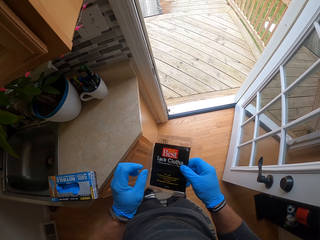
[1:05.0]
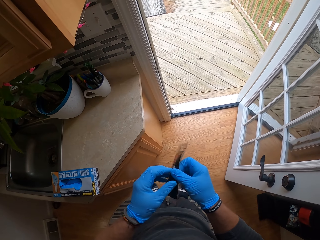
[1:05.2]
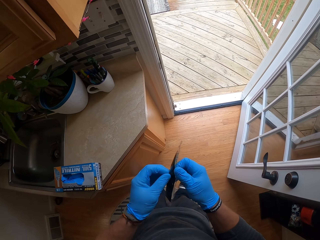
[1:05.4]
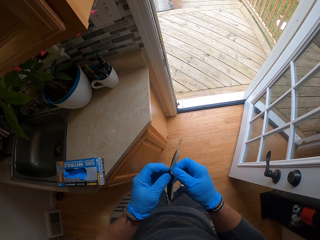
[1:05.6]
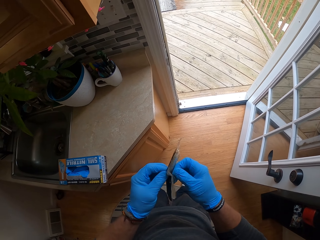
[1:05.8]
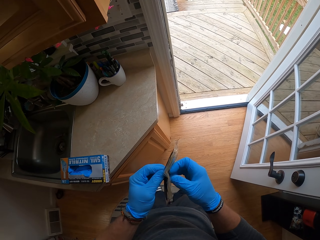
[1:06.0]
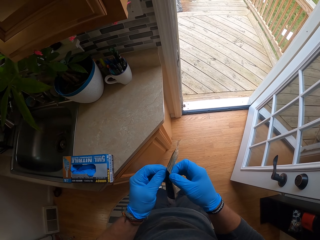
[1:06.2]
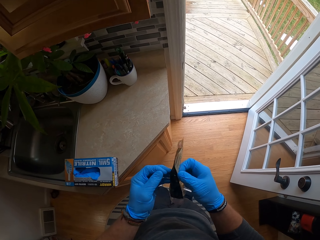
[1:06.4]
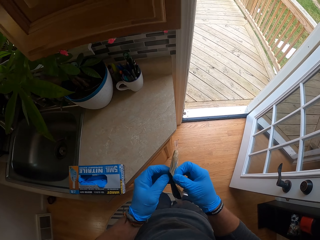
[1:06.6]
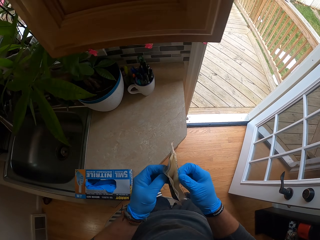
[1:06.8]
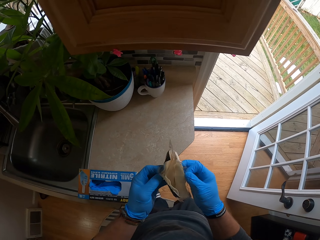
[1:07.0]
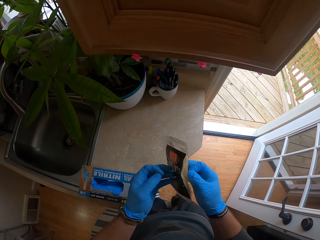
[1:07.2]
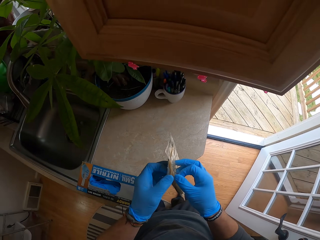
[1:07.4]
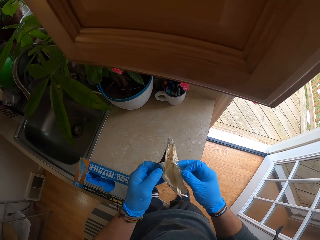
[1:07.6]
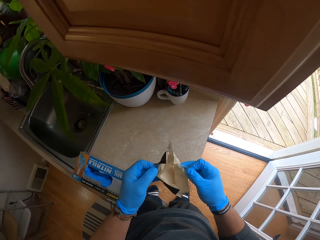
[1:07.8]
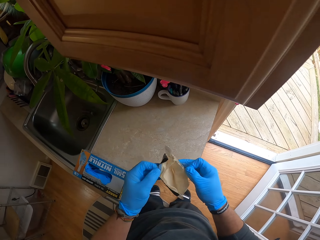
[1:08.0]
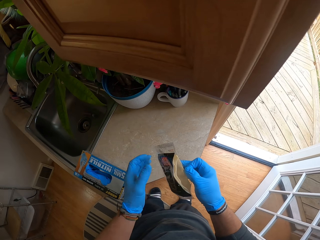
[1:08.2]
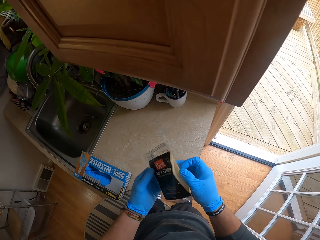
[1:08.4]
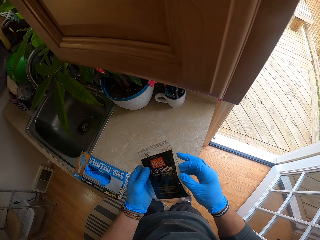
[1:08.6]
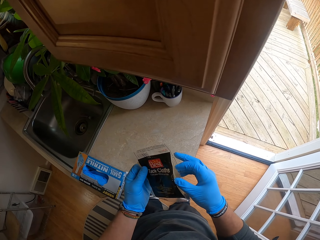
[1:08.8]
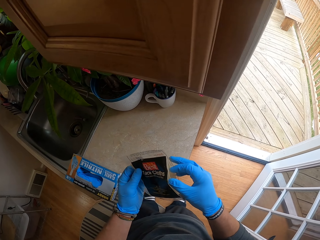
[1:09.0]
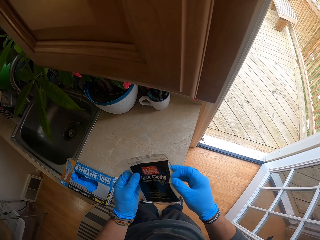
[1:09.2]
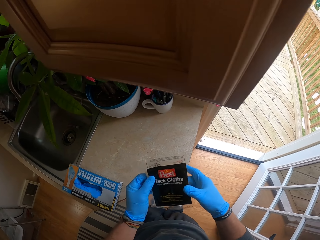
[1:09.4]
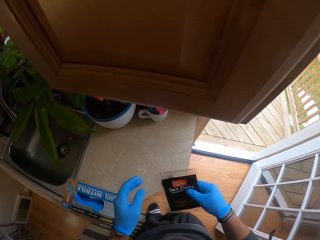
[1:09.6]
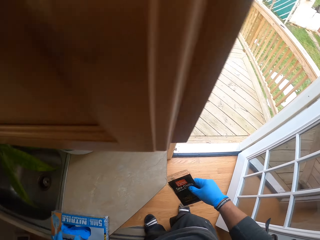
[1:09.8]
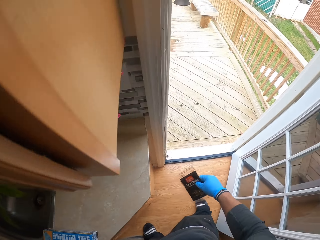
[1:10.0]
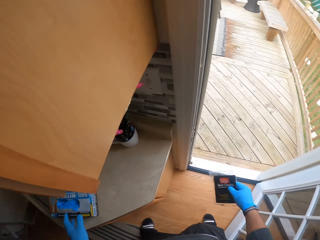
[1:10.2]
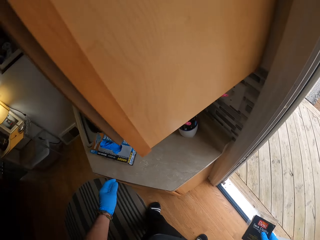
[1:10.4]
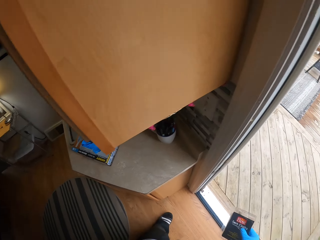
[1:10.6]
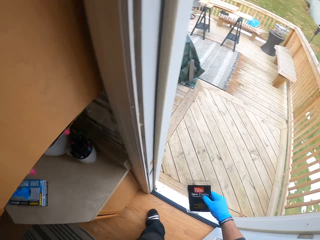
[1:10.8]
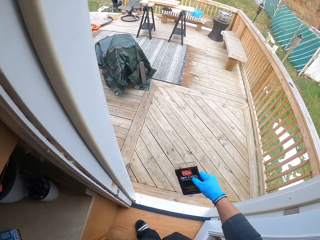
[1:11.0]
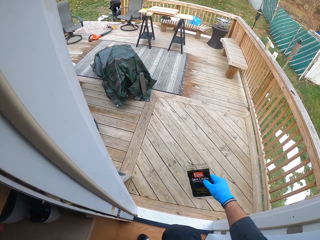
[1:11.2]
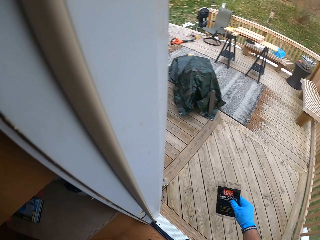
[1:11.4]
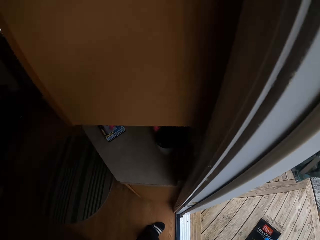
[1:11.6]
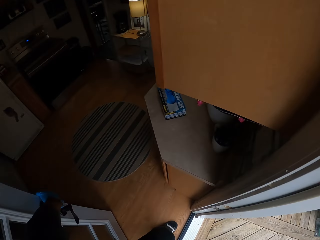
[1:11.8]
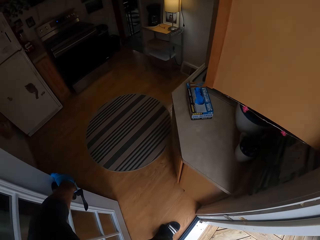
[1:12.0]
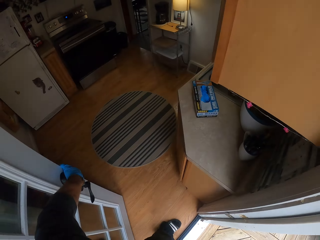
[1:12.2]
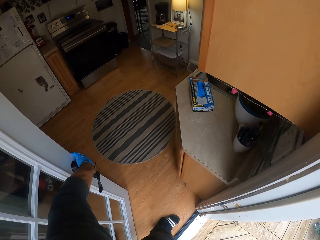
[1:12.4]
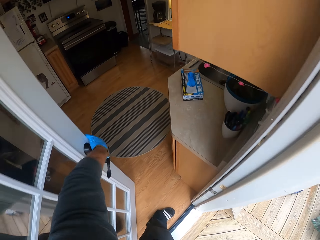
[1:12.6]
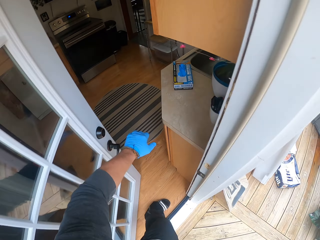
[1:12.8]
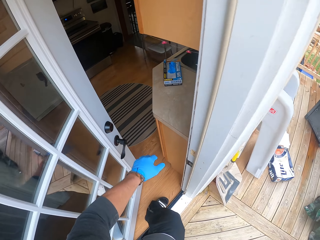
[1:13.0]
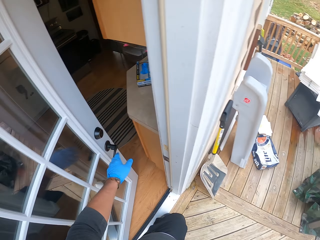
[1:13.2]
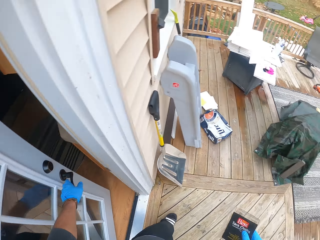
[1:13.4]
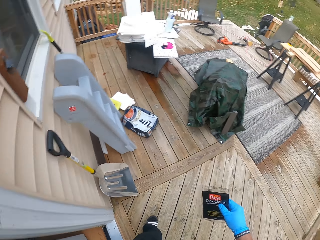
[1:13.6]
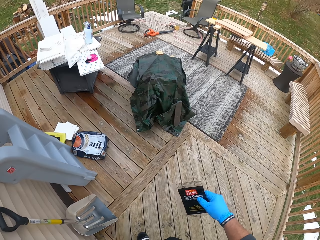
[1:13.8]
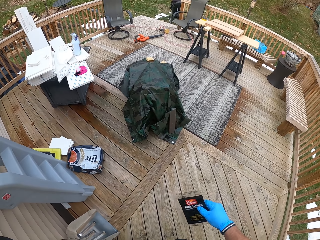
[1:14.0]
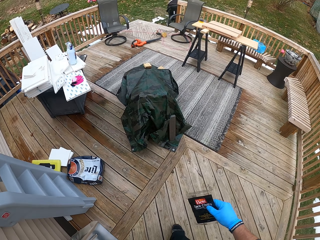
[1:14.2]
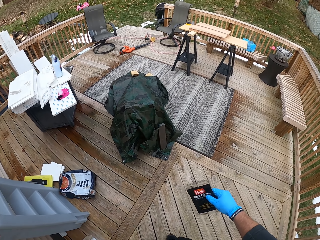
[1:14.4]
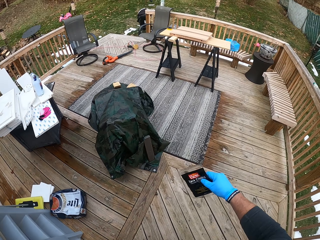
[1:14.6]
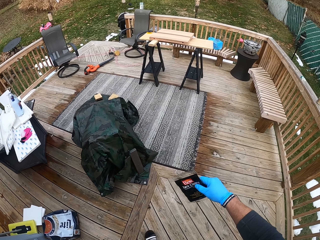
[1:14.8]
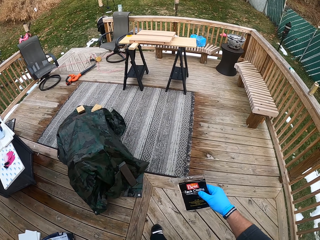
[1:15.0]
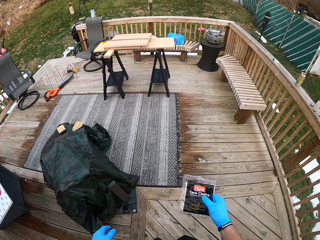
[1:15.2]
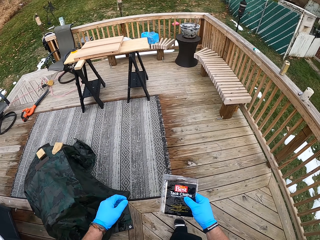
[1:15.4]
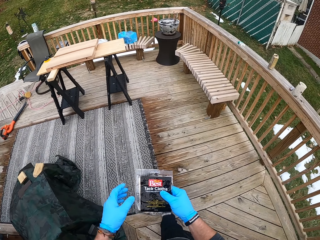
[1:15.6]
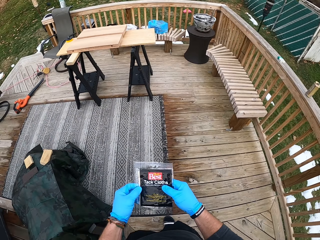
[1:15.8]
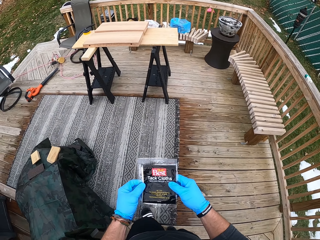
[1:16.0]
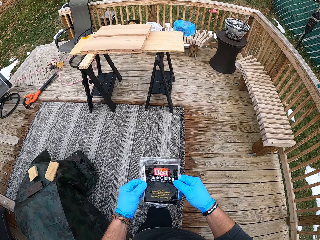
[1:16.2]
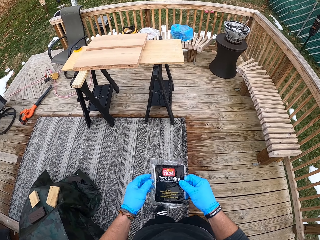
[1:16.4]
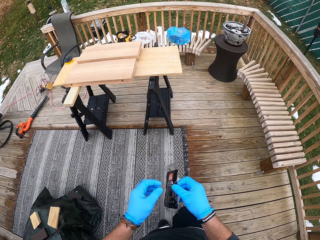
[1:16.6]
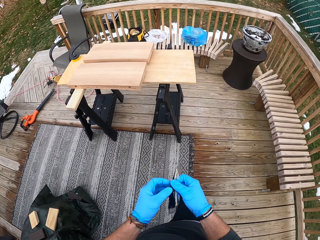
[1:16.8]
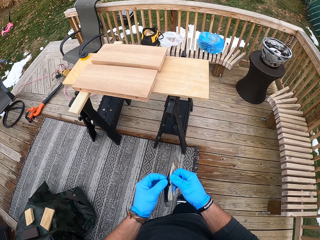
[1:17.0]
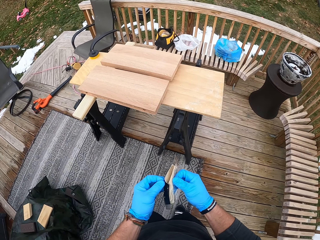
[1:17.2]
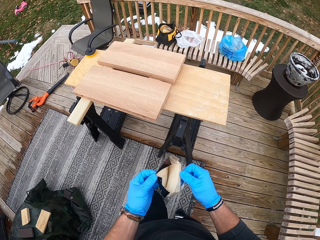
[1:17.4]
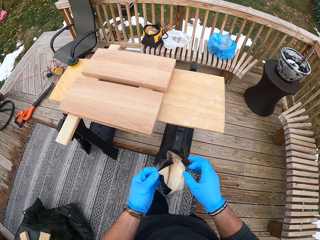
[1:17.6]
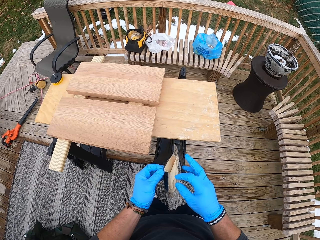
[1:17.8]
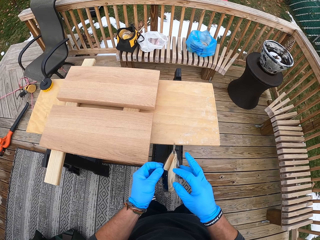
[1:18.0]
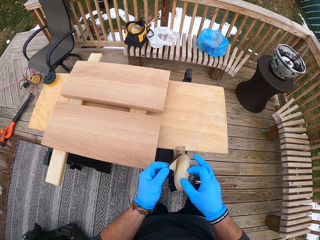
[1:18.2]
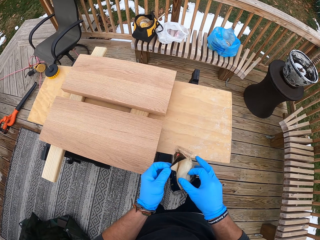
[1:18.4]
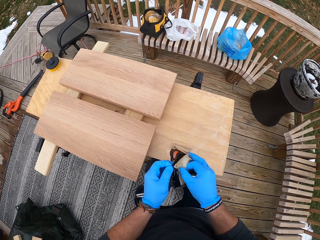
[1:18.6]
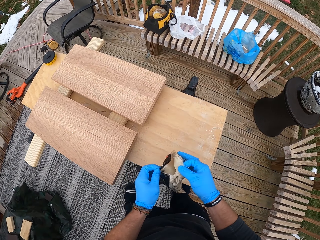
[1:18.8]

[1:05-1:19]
The camera wearer opens the sachet of the tack cloths. He holds the nylon with his right hand. He closes the door of the apartment with his left hand. He exits the apartment. He walks around. He holds the nylon with both hands. He holds the nylon with his right hand. He holds the nylon with both hands.

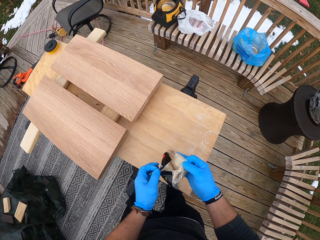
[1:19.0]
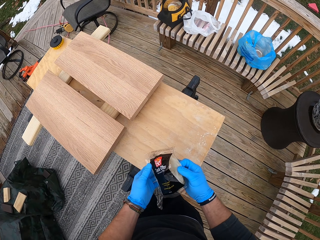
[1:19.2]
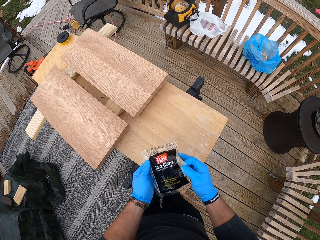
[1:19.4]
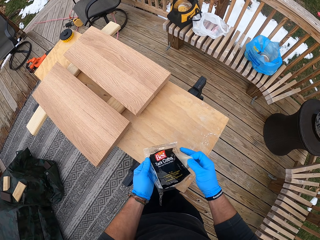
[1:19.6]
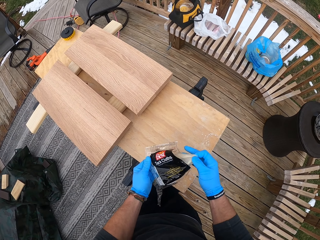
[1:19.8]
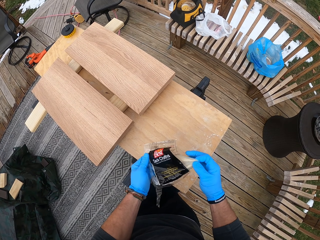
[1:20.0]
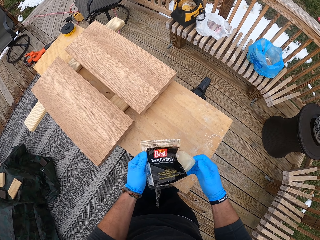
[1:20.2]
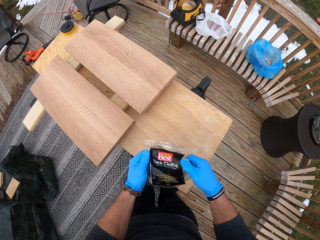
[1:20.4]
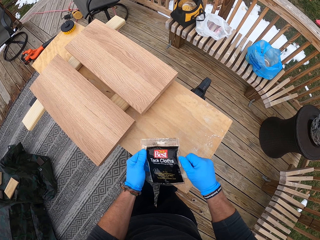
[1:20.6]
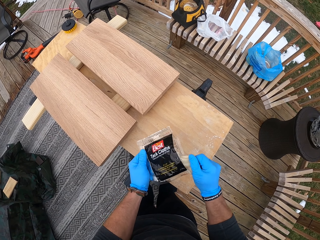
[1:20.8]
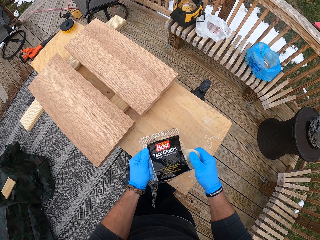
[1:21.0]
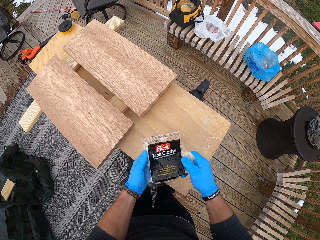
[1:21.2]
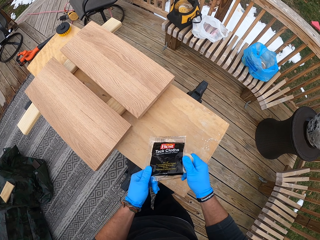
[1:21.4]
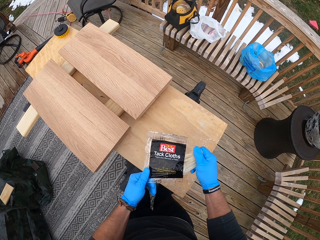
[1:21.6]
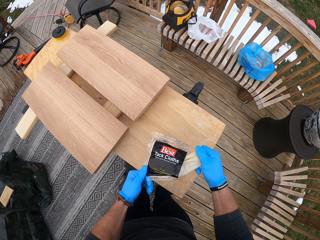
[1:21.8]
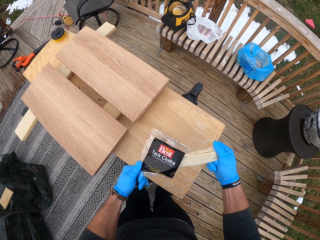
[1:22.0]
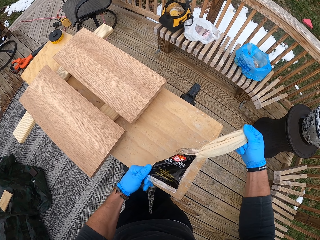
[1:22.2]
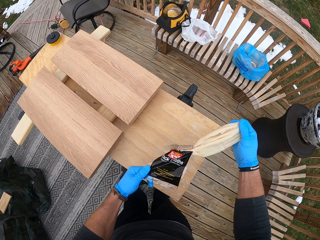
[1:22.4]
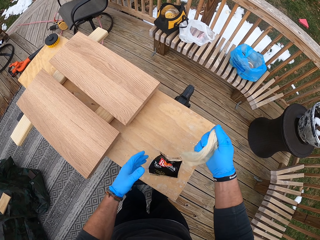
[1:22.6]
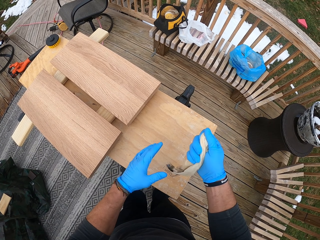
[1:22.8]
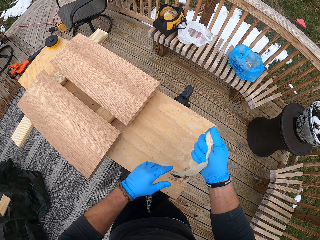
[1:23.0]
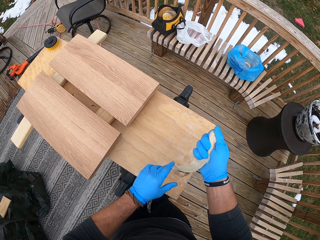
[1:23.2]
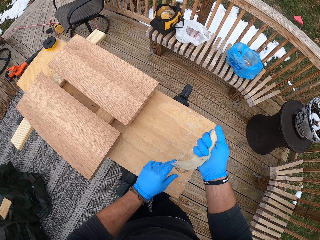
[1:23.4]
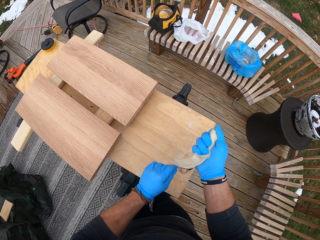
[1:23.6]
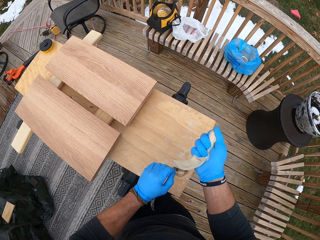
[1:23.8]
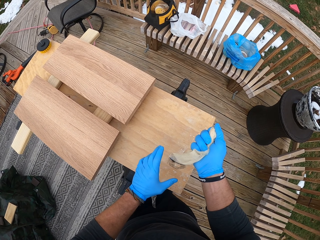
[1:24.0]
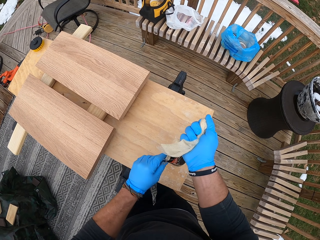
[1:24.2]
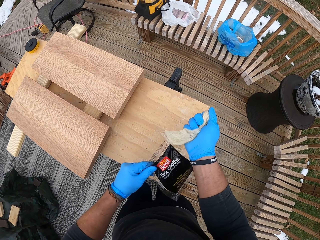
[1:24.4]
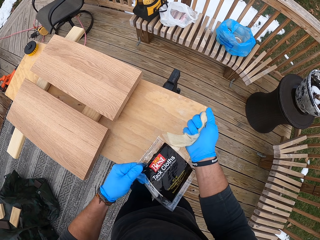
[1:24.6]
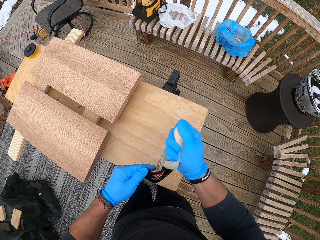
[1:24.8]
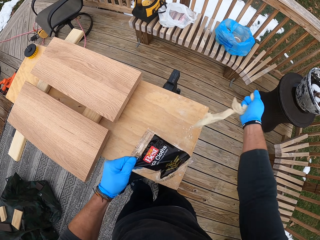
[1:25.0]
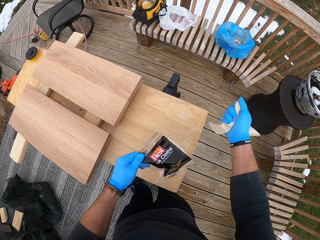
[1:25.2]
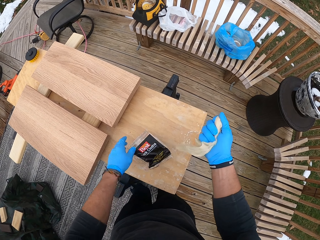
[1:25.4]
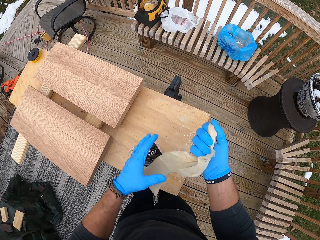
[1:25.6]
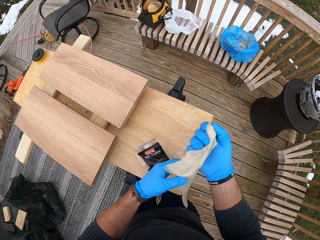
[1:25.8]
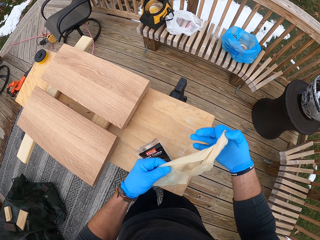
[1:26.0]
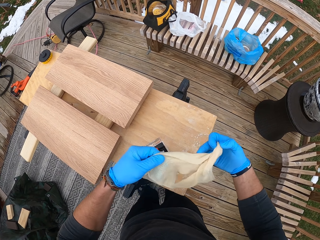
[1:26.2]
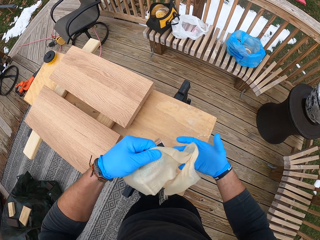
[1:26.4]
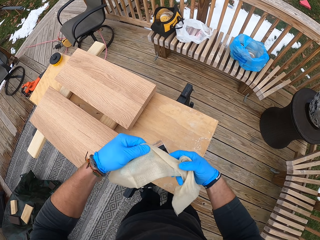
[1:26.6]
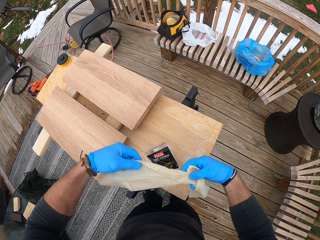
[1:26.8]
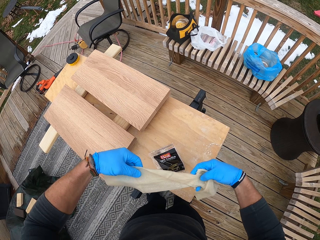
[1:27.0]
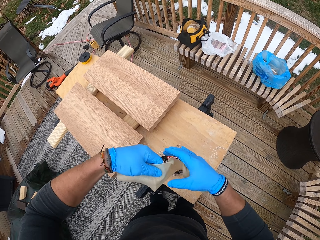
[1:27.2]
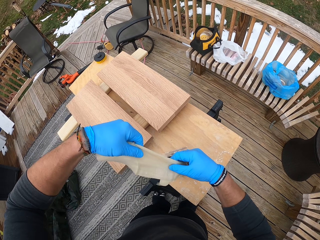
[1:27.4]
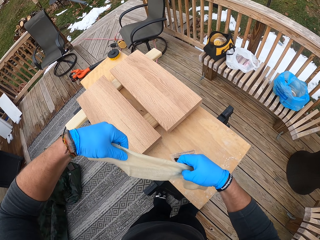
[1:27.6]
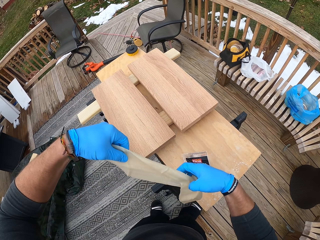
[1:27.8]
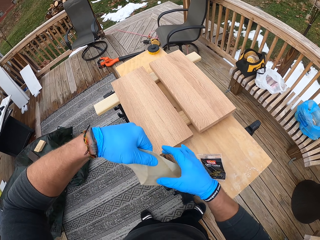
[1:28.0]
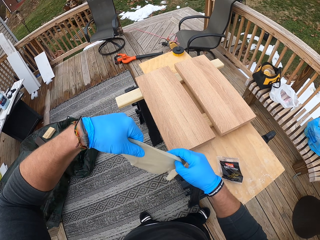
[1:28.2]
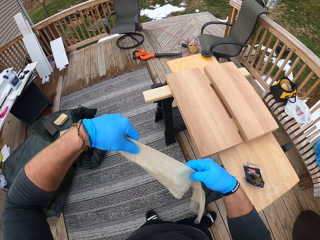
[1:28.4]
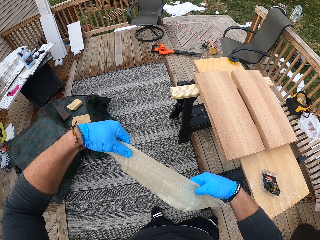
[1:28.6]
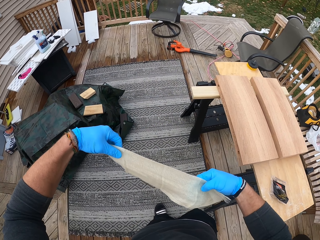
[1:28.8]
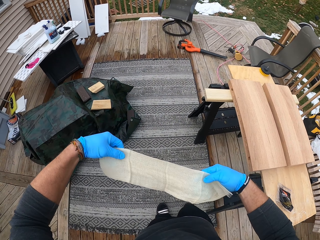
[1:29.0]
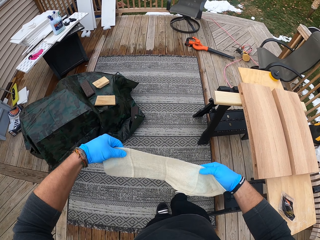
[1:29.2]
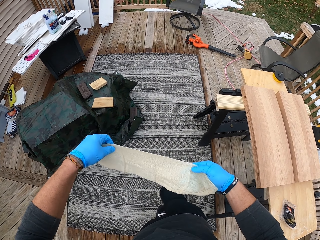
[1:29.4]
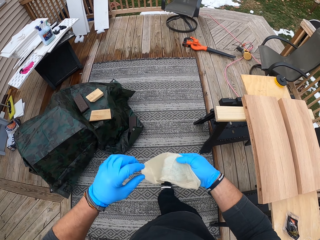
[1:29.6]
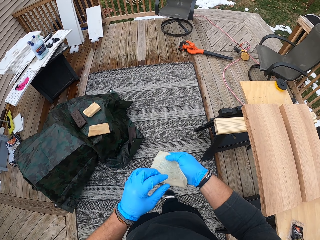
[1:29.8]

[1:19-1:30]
The camera wearer removes a tack cloth from the nylon in his left hand with his right hand. He drops the nylon on a table with his left hand. He holds the tack cloth with both hands. He spreads the tack cloth.
